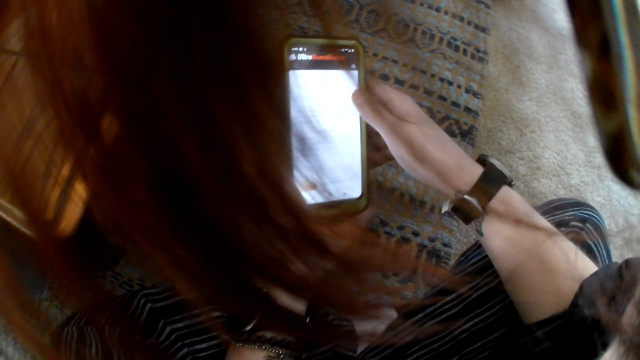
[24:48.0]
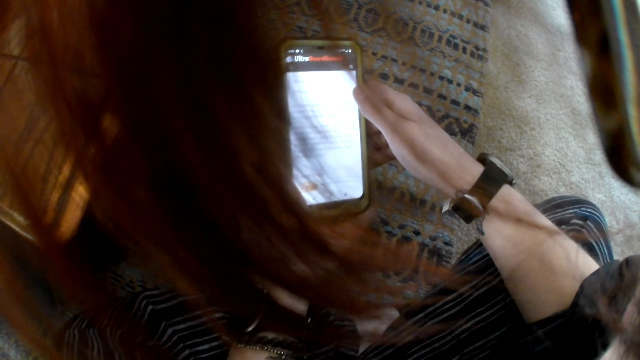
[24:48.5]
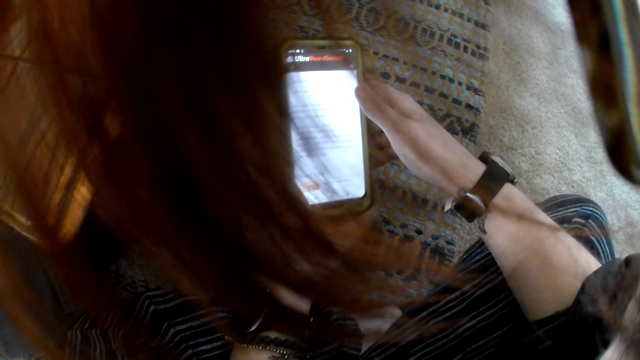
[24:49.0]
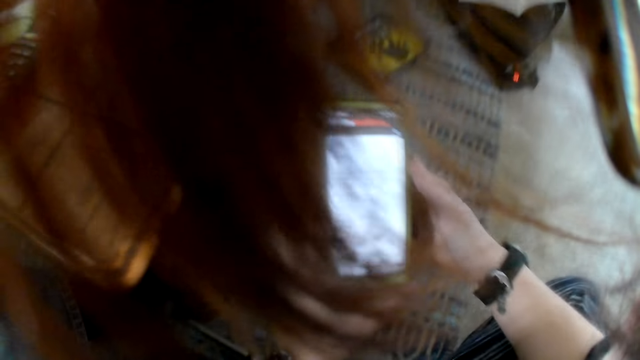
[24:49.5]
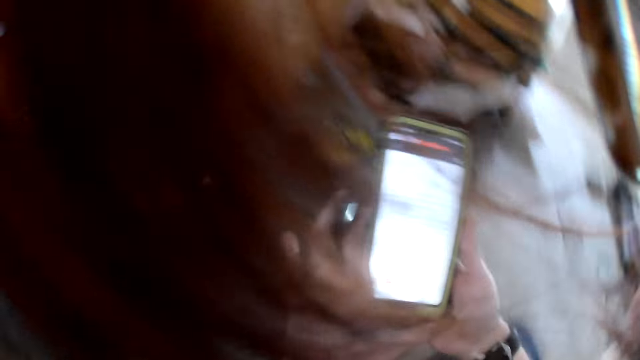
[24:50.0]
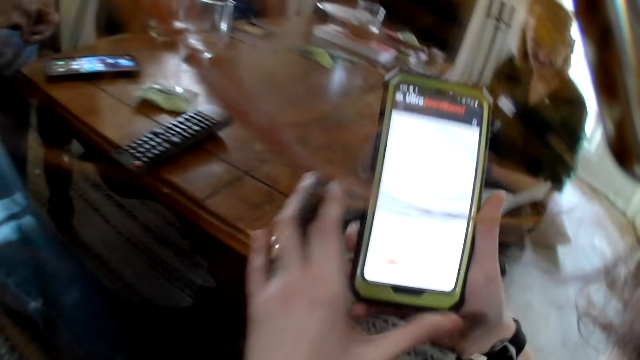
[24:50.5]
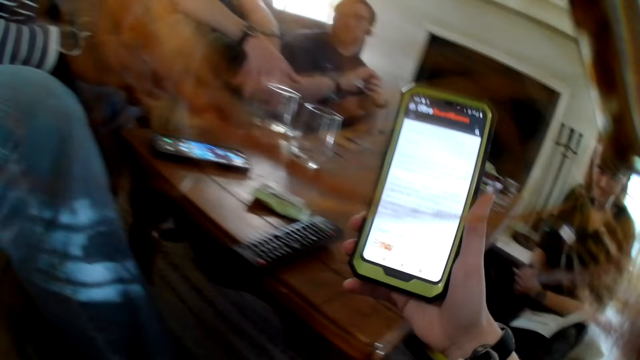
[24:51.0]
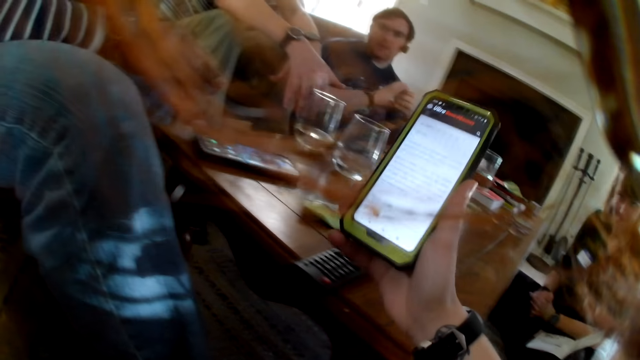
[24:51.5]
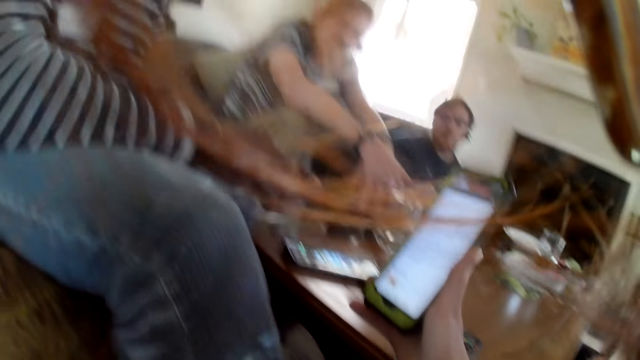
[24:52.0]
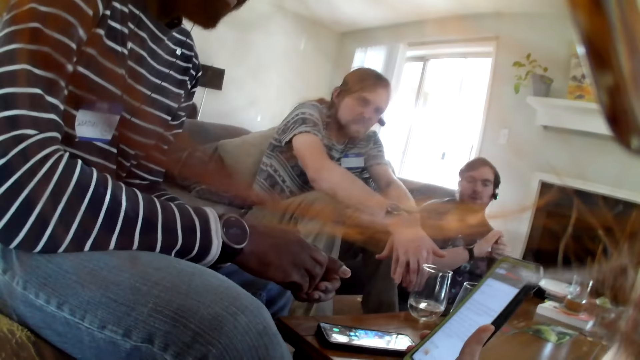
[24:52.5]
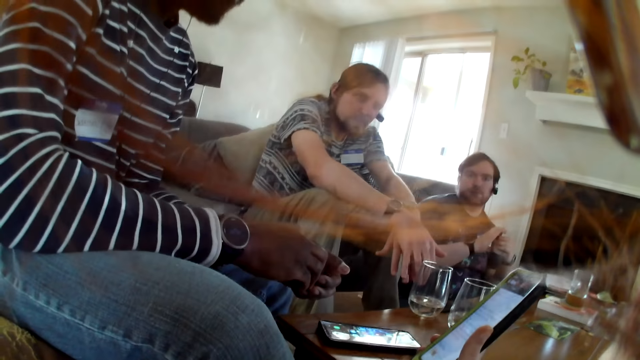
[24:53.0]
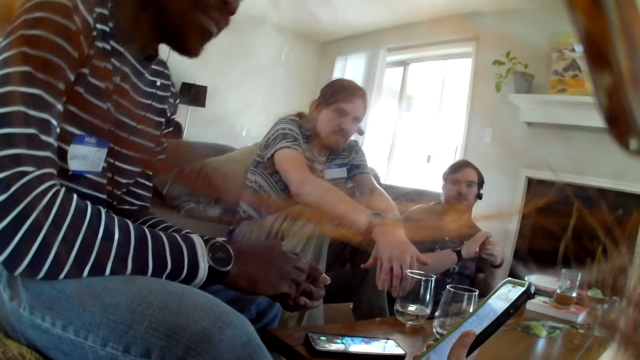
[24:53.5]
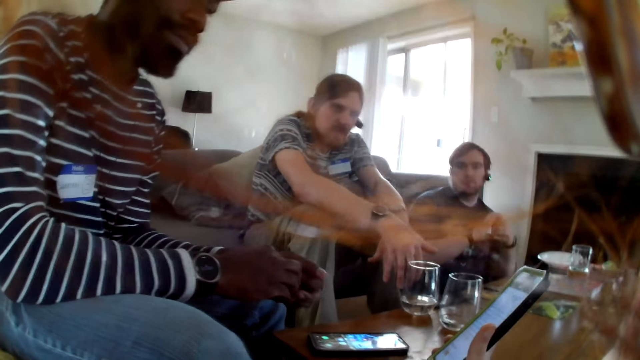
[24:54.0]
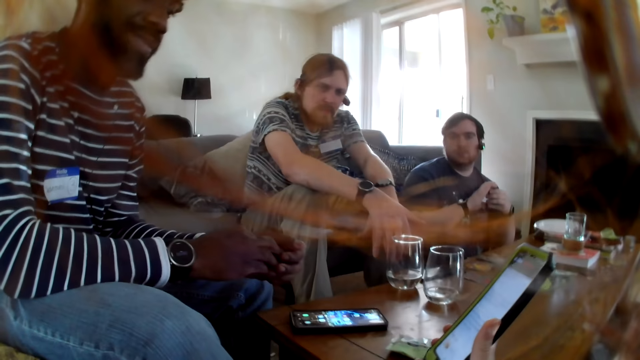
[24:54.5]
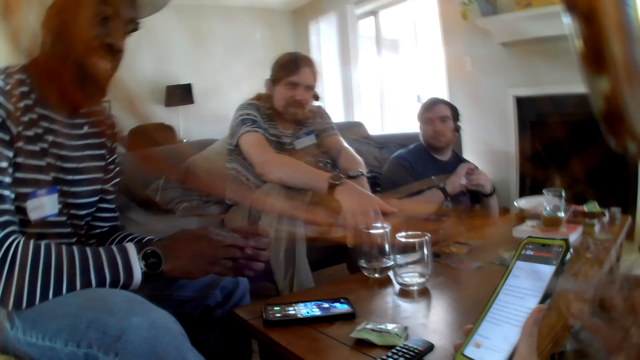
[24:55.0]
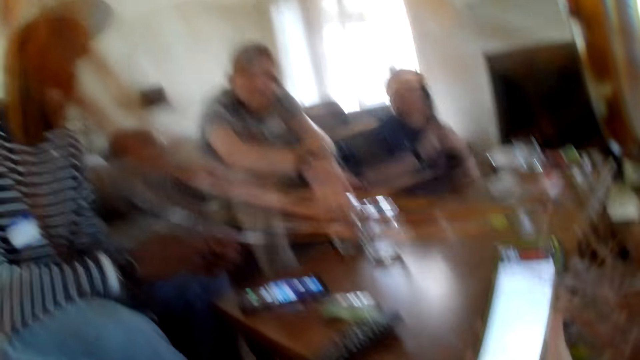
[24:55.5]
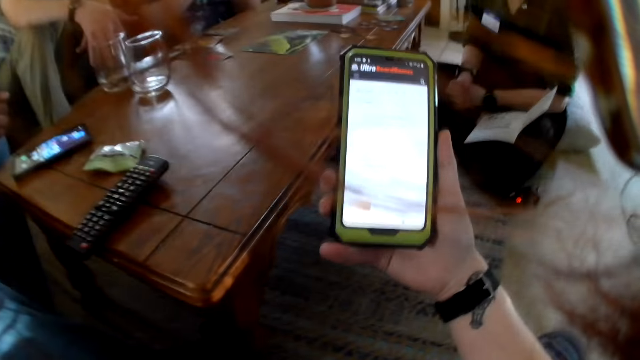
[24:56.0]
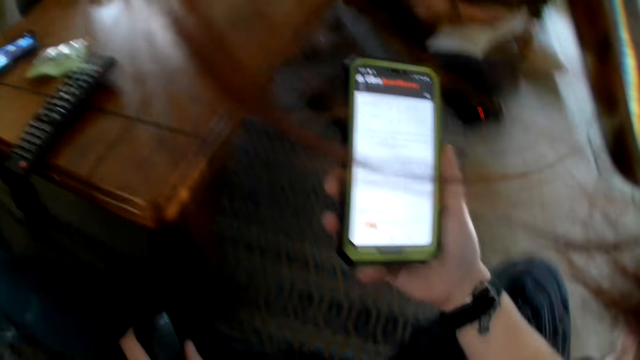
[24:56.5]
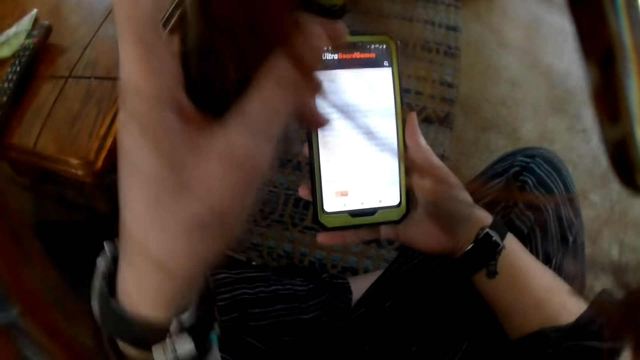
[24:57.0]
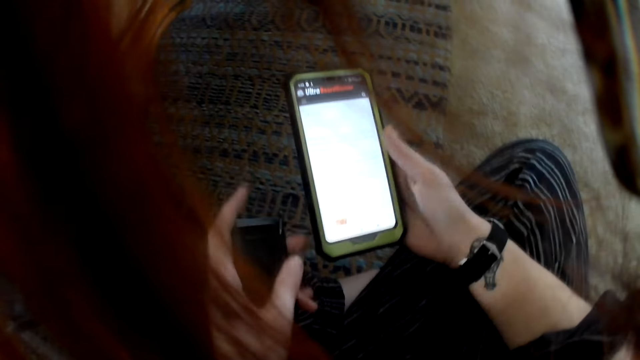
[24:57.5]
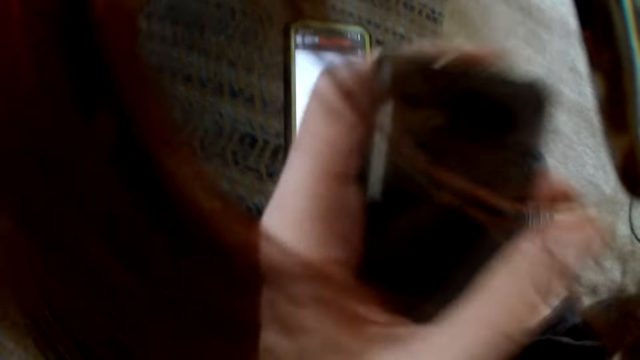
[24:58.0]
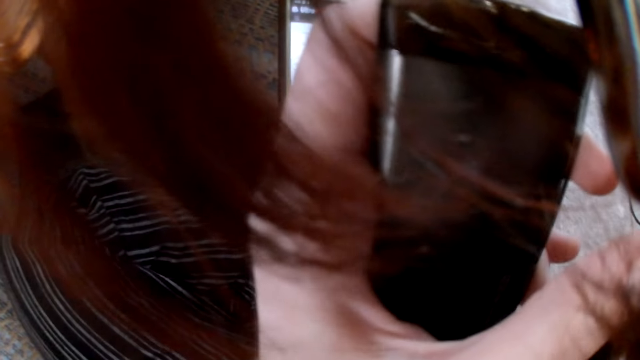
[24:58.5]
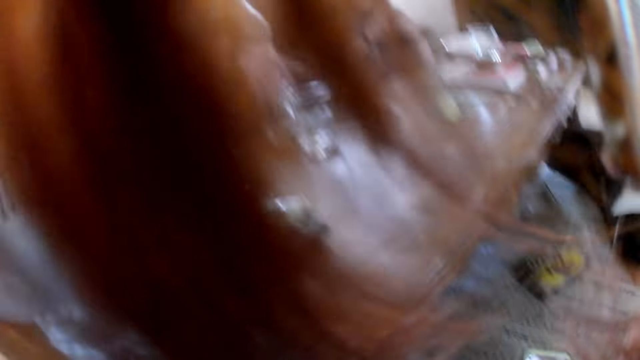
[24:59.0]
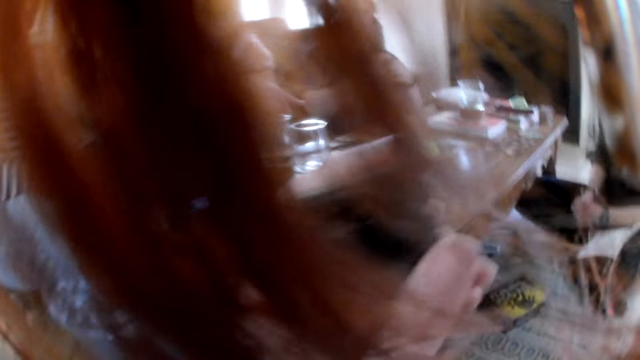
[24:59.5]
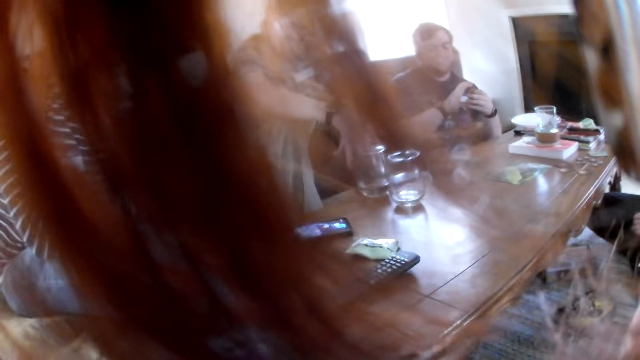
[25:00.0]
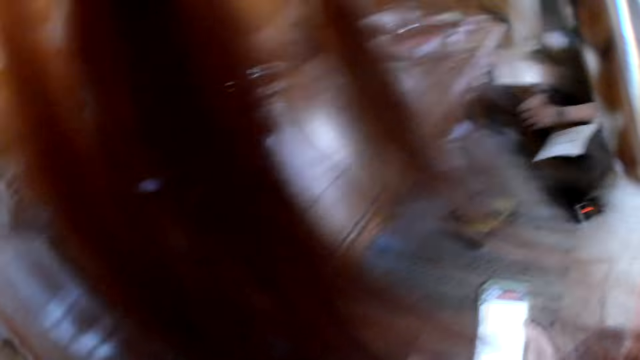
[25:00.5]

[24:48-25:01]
The camera wearer lifts up the phone. She shows a man something on the phone. She interacts with the man. Another person looks at the phone. A third person looks at the phone. The camera wearer talks and looks at the phone. She interacts with everyone. She lifts the left hand. She scratches her face with her left hand.

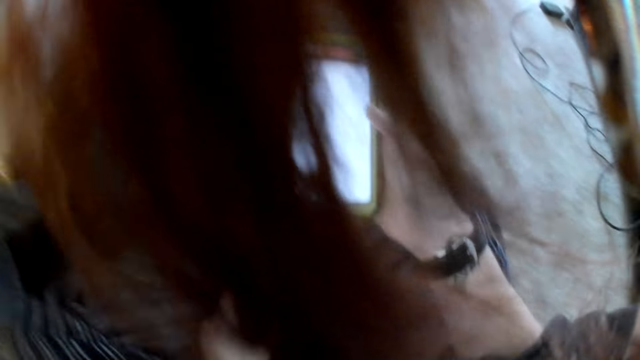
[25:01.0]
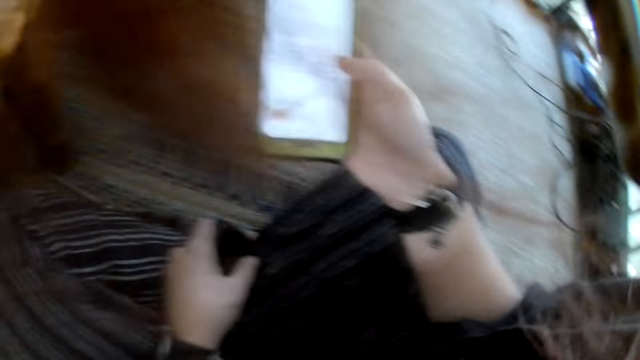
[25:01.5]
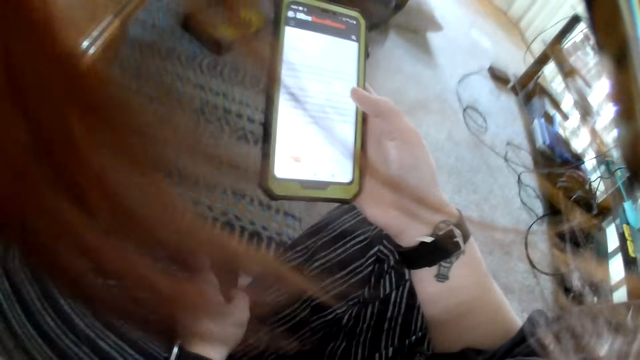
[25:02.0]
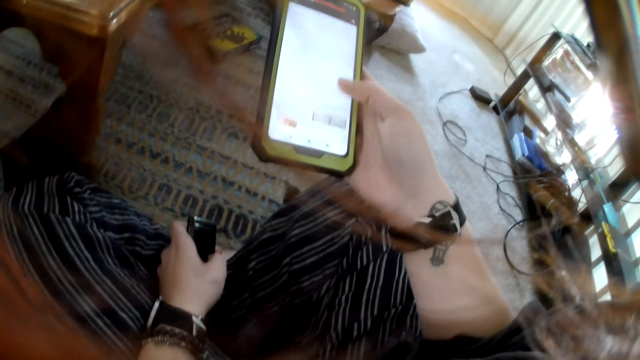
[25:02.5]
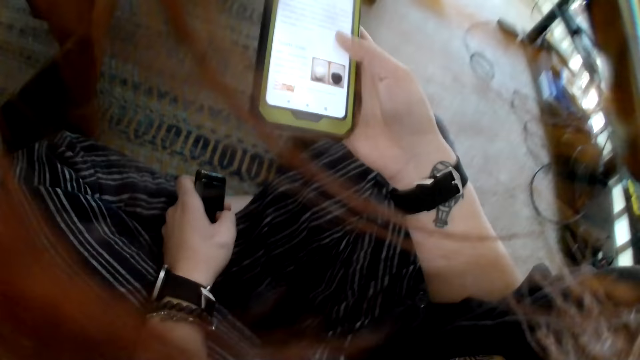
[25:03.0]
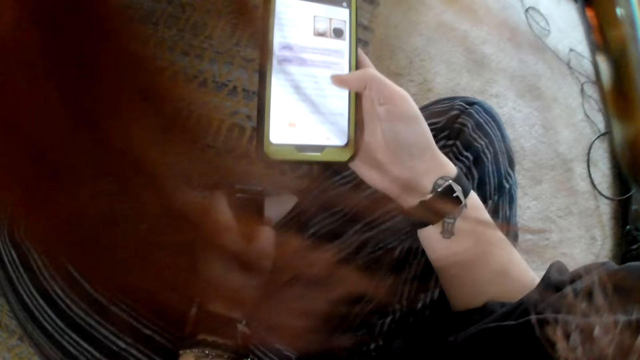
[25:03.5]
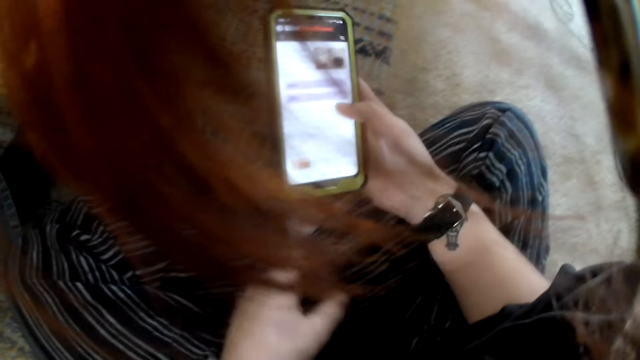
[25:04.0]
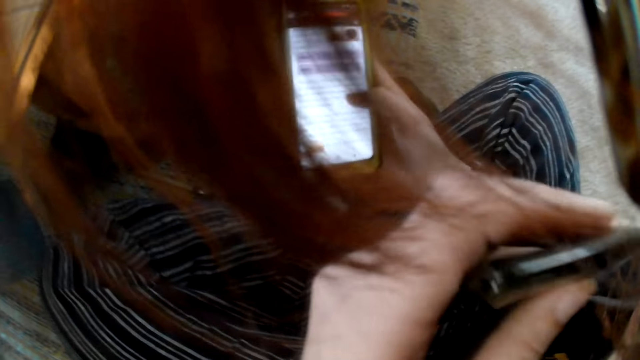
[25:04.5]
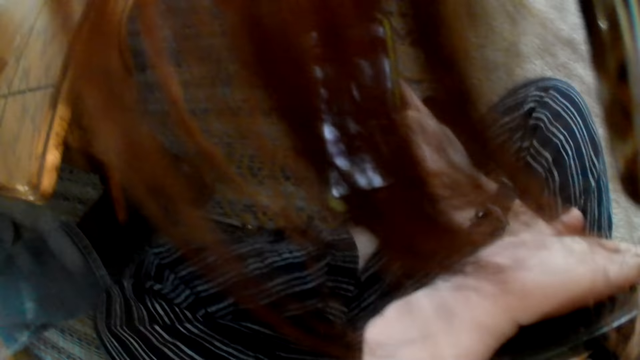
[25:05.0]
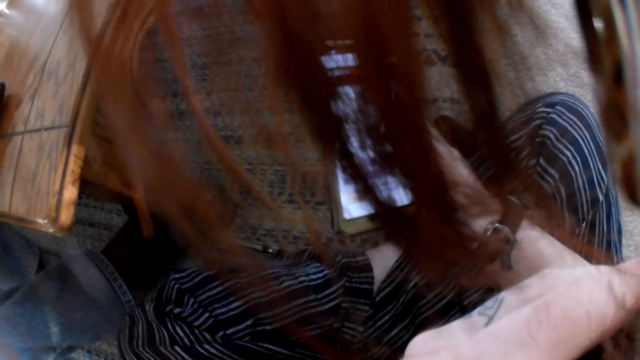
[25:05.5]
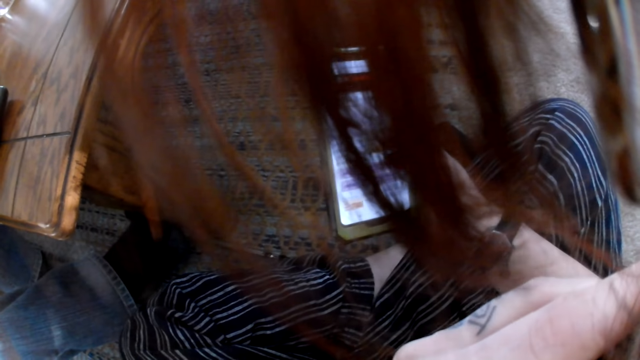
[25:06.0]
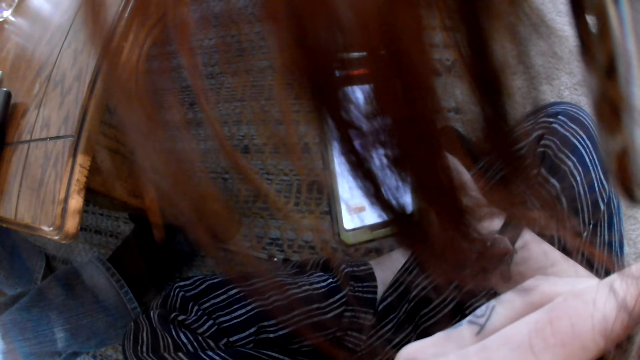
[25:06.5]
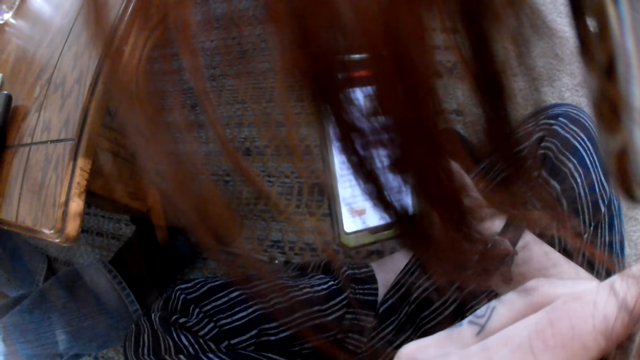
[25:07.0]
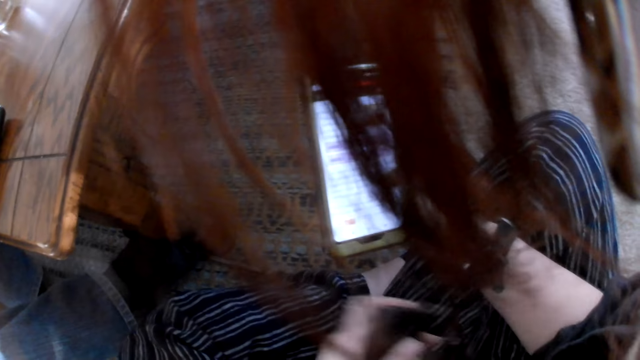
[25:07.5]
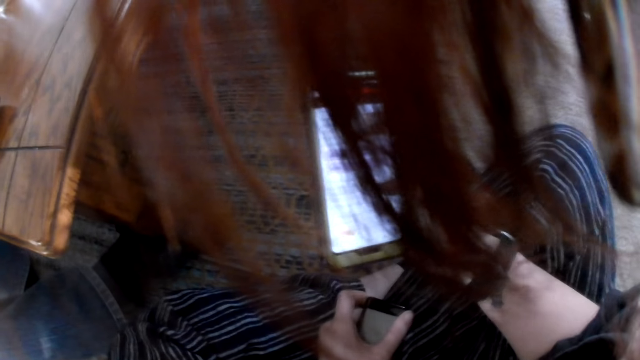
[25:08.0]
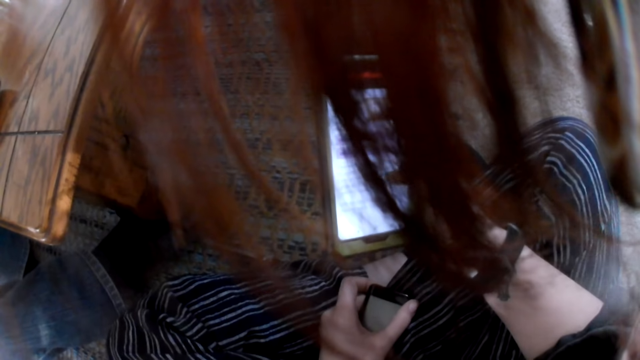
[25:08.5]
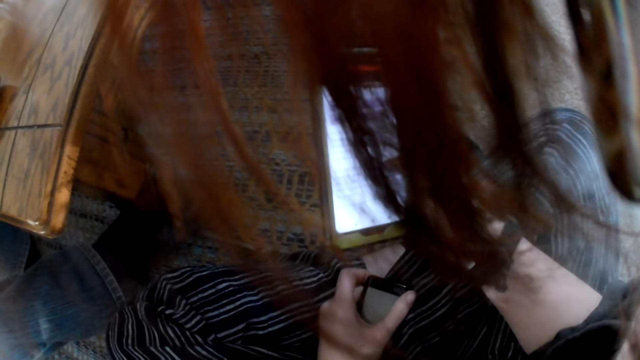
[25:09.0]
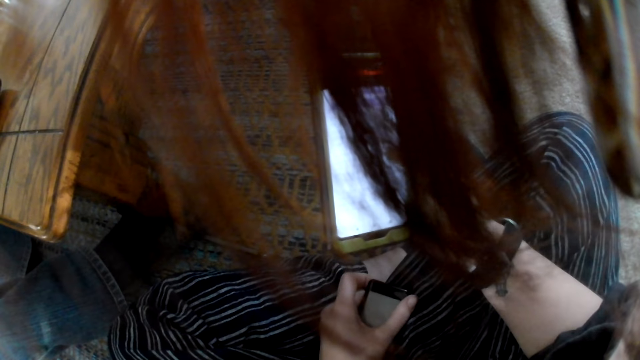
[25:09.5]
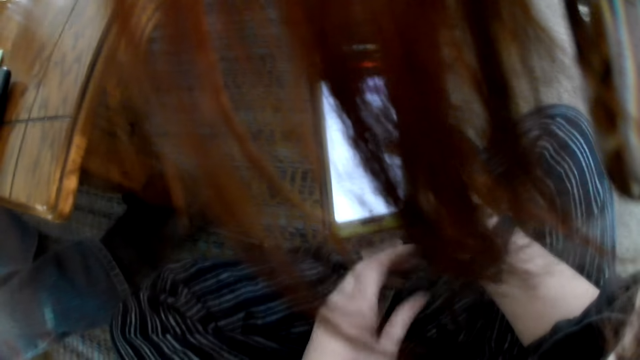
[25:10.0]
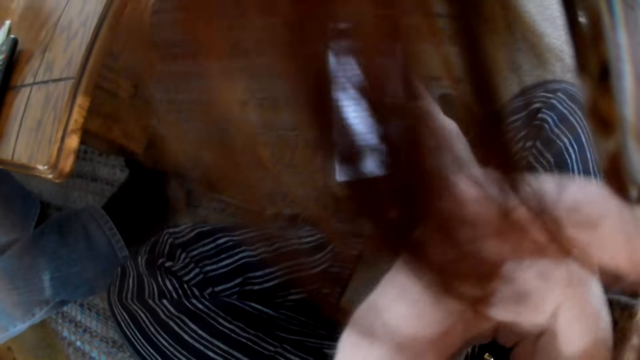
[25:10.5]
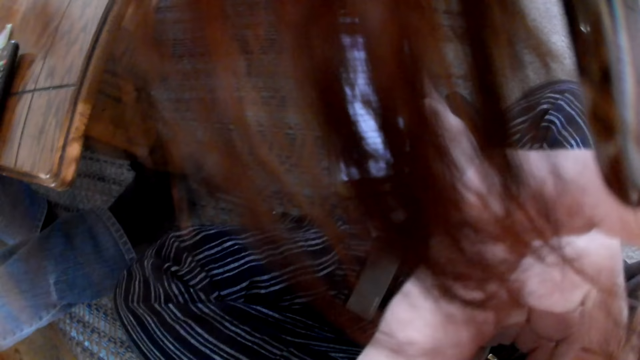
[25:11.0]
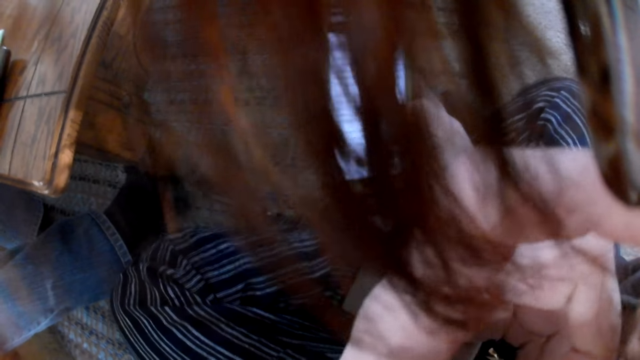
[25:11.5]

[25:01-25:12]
The camera wearer operates the phone with her right hand. The man interacts with the camera wearer and others. The camera wearer smokes the hookah pen. She puts the snuff in her left hand into her mouth. She scratches her face with her left hand.
